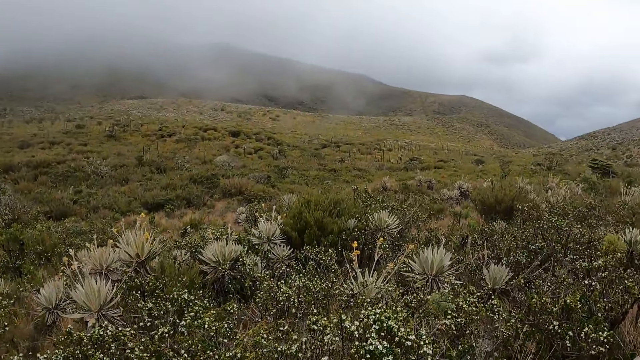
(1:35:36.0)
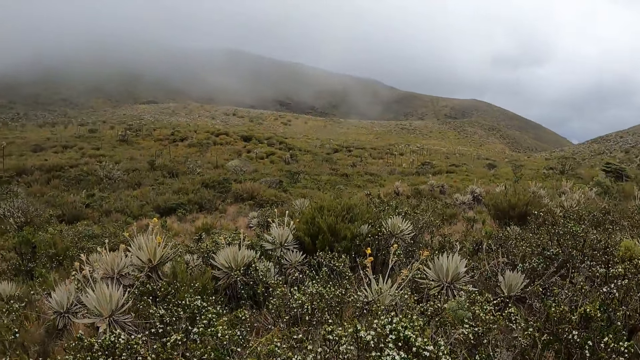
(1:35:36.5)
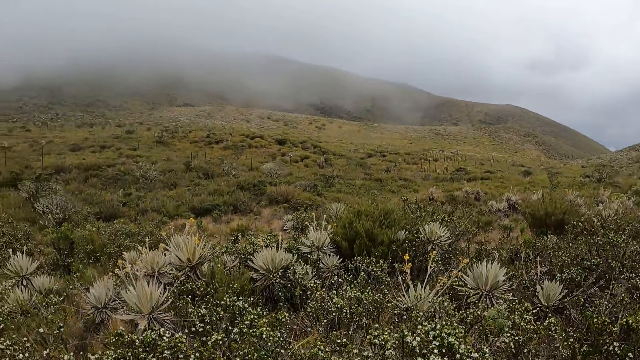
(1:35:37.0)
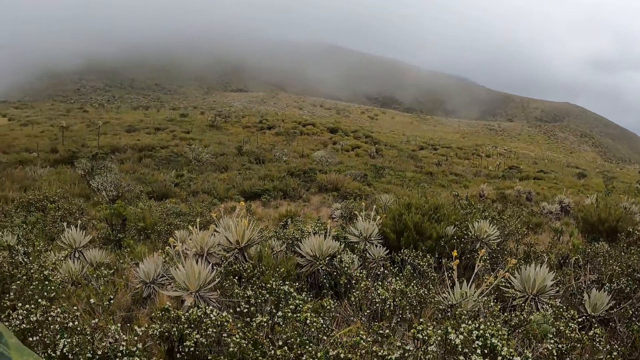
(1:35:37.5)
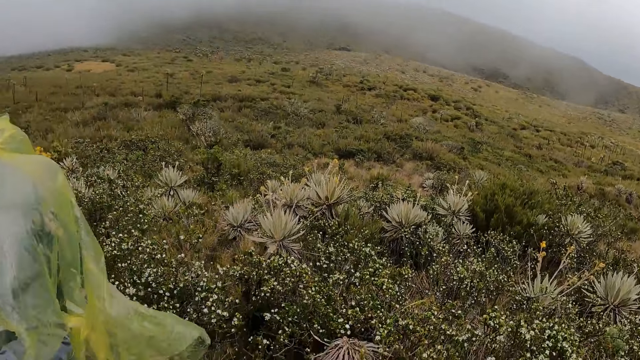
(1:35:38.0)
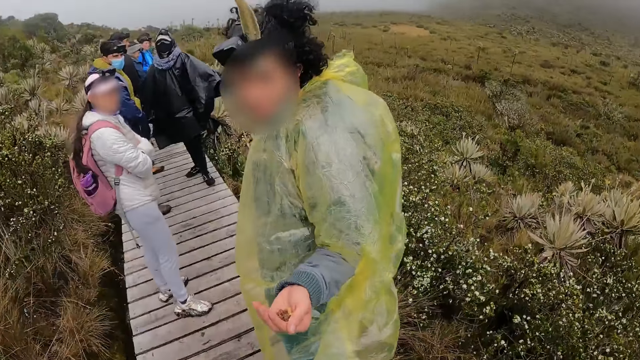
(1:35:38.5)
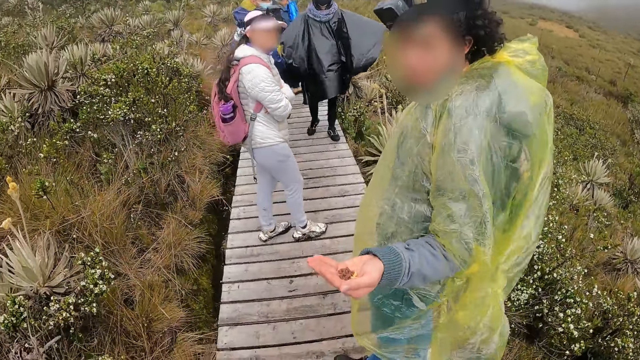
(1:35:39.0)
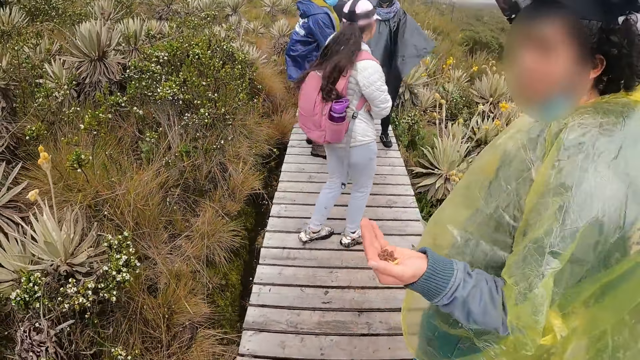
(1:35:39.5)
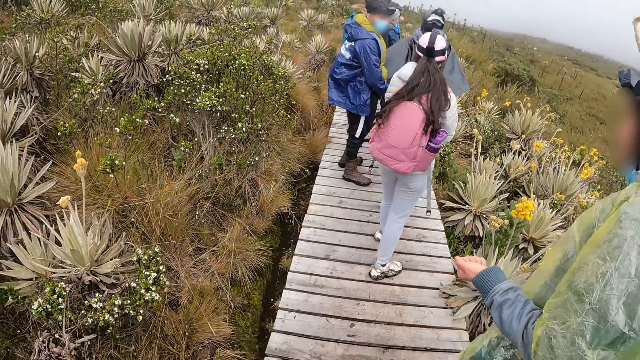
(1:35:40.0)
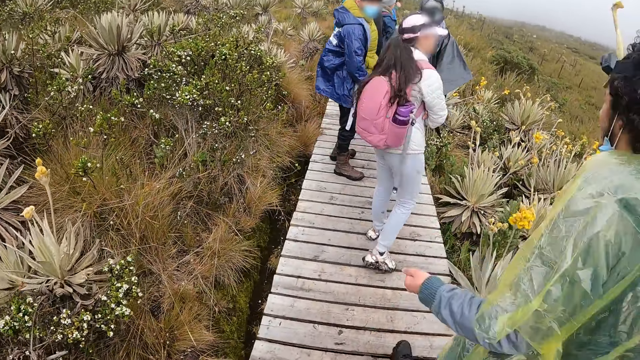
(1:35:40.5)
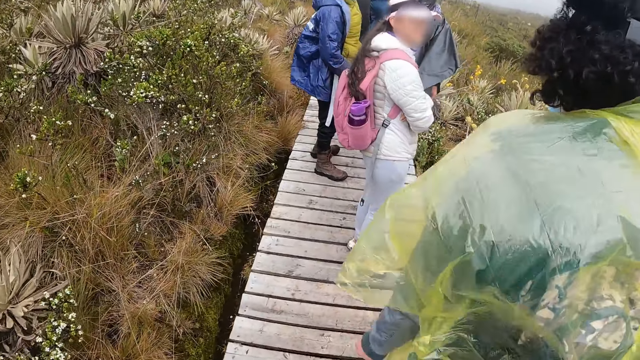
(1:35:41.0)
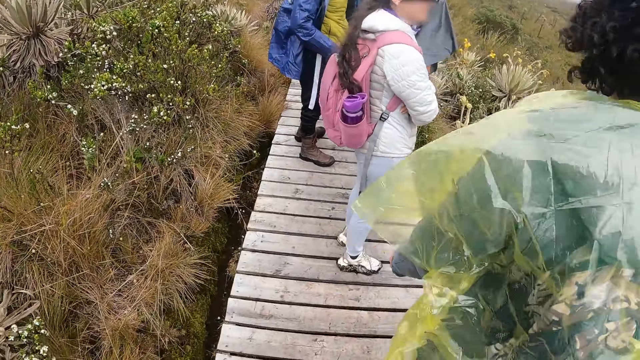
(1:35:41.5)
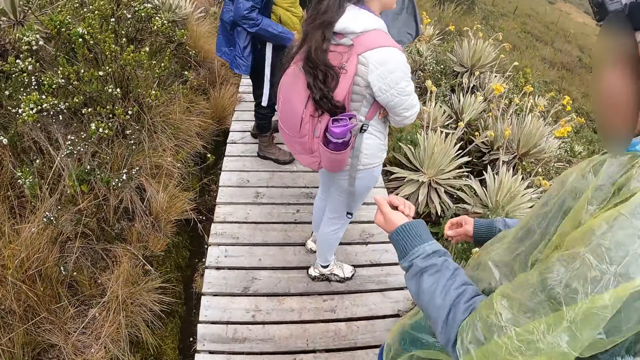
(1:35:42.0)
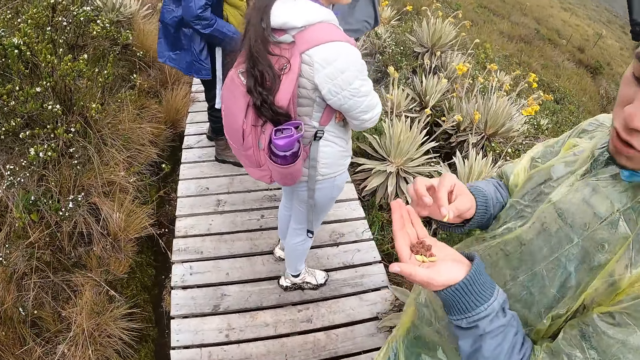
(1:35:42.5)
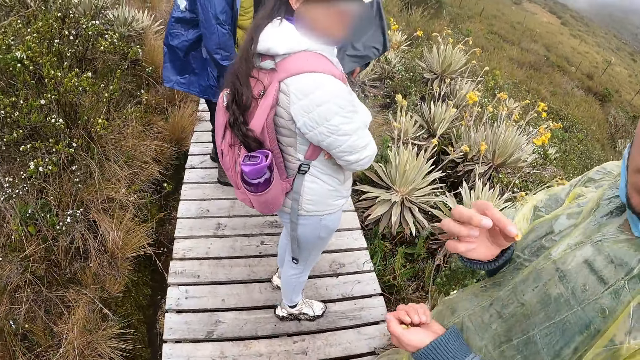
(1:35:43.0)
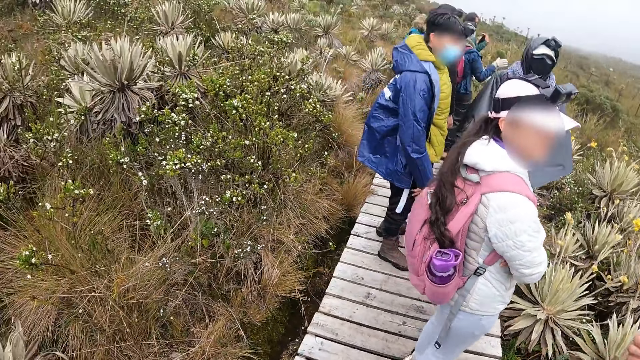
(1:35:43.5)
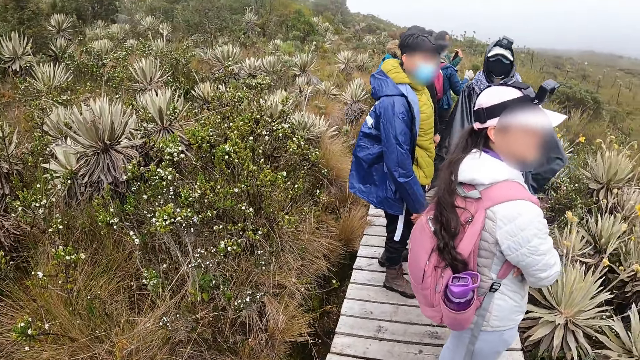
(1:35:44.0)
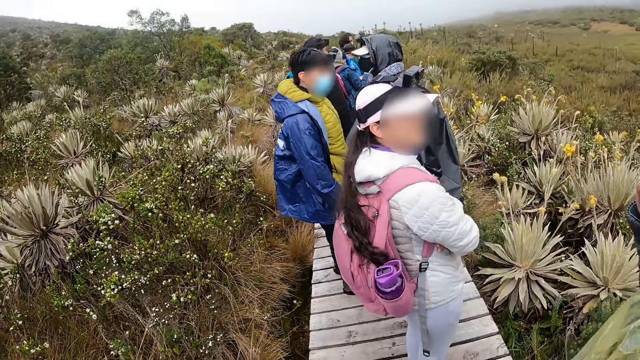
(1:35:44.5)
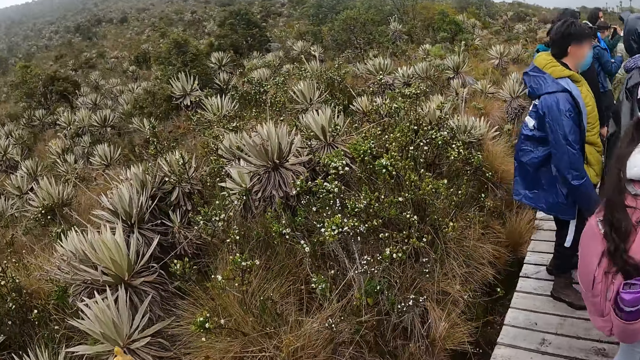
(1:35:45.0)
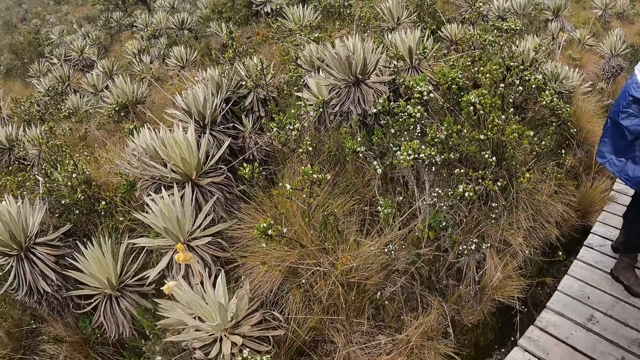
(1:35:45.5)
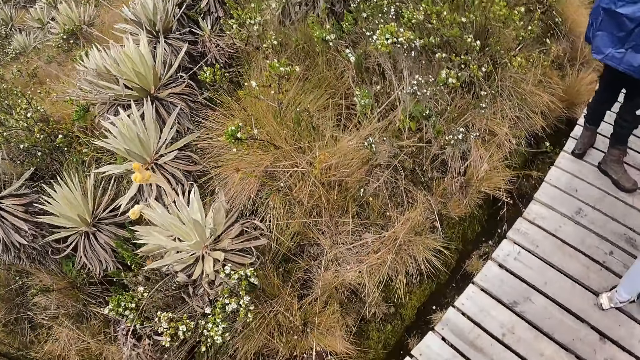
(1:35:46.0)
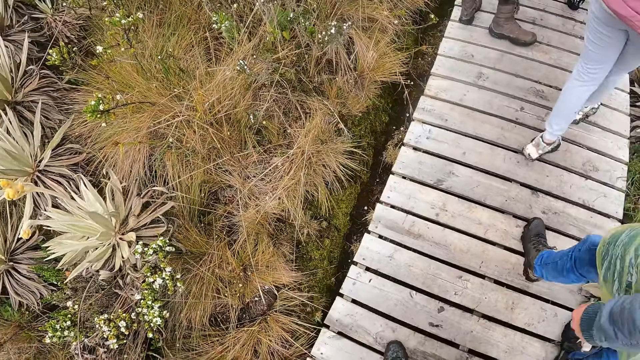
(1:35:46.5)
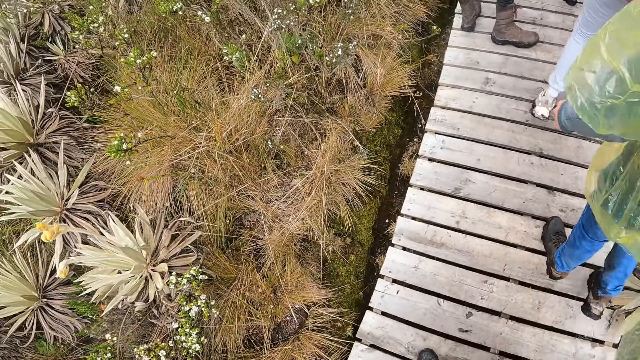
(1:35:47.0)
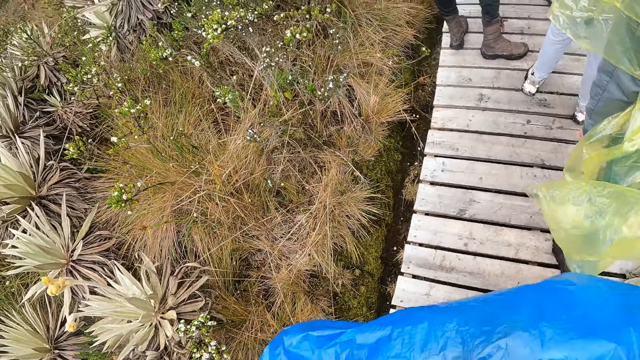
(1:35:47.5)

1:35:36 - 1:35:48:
The camera wearer looks down the hill. A man holds cookies in her left hand. The camera wearer interacts with the man. They look around.

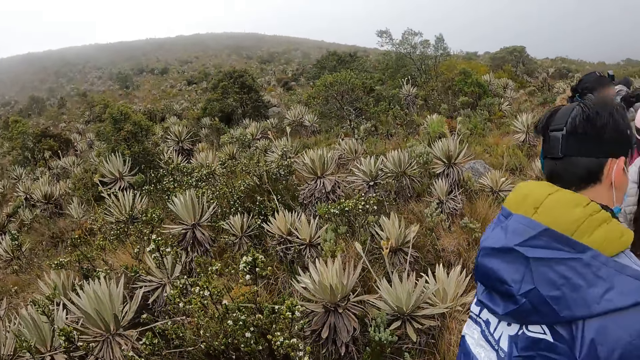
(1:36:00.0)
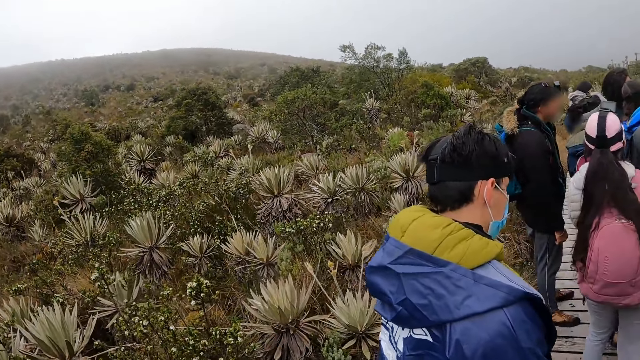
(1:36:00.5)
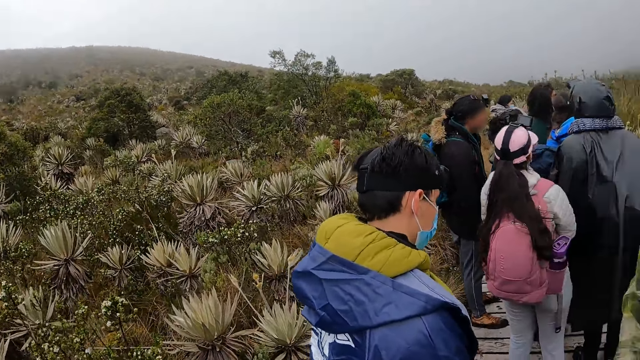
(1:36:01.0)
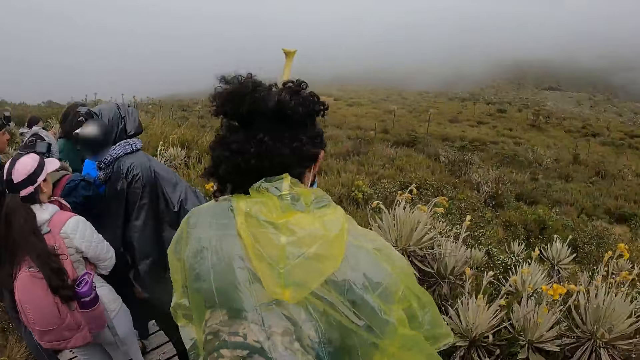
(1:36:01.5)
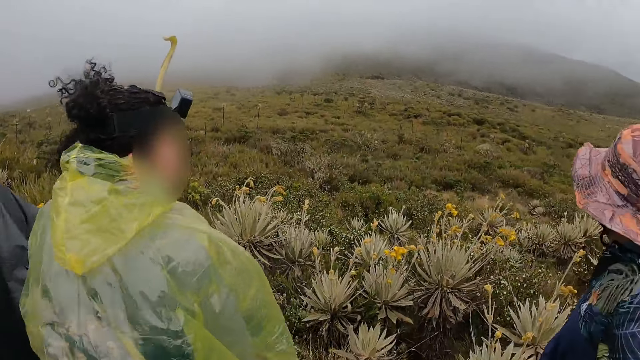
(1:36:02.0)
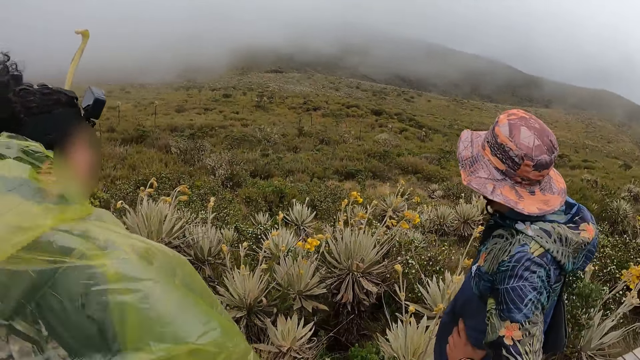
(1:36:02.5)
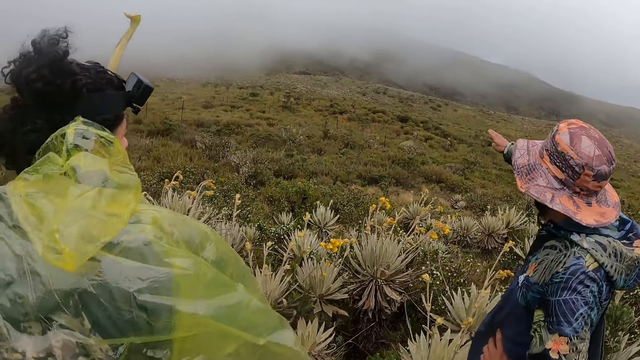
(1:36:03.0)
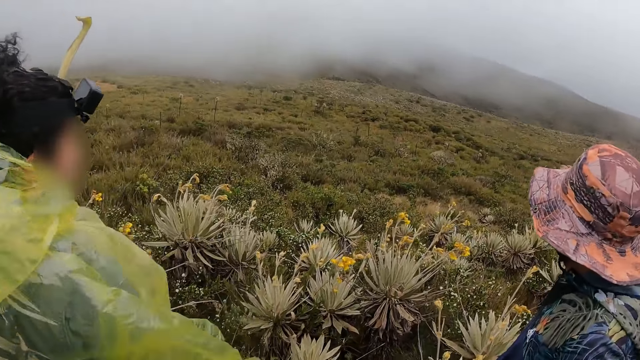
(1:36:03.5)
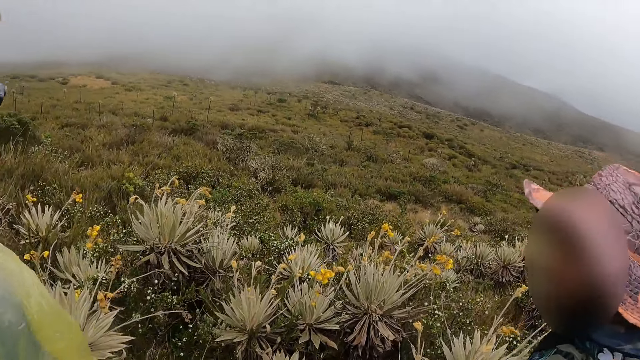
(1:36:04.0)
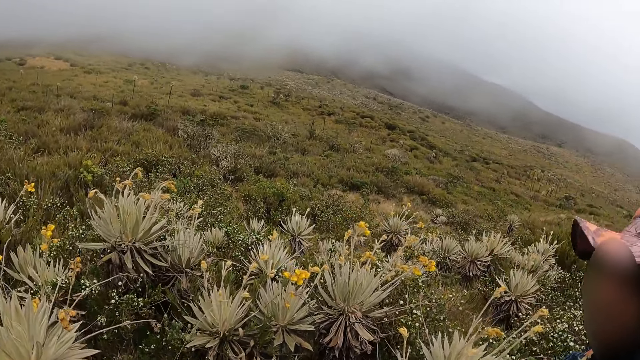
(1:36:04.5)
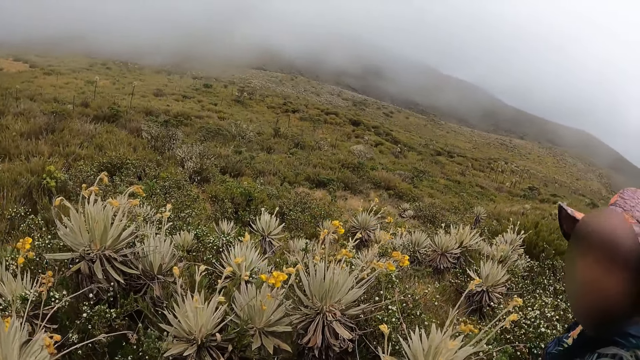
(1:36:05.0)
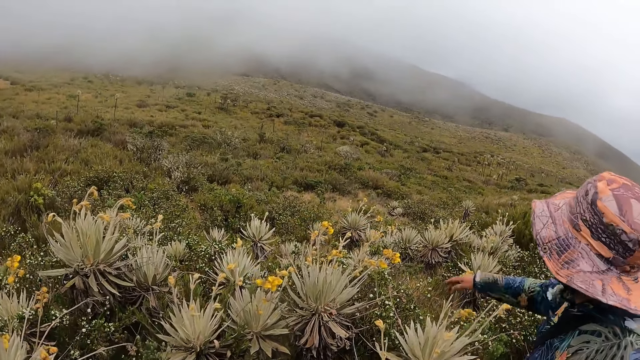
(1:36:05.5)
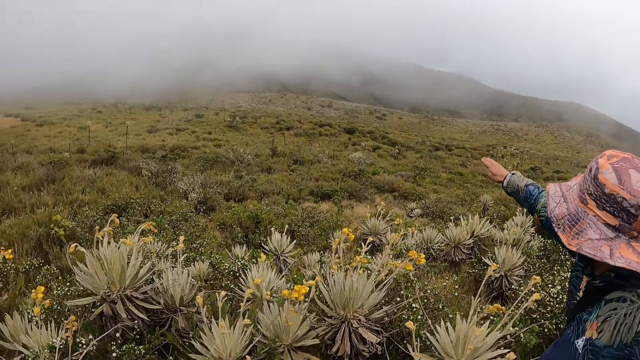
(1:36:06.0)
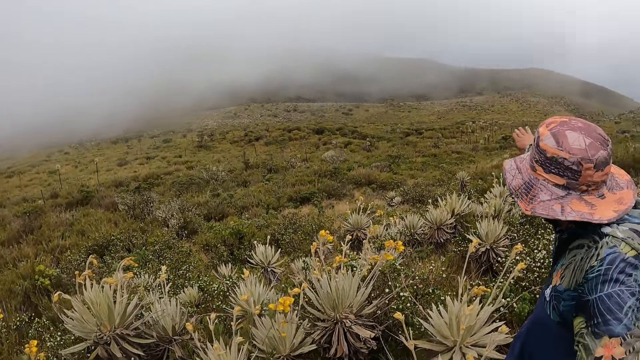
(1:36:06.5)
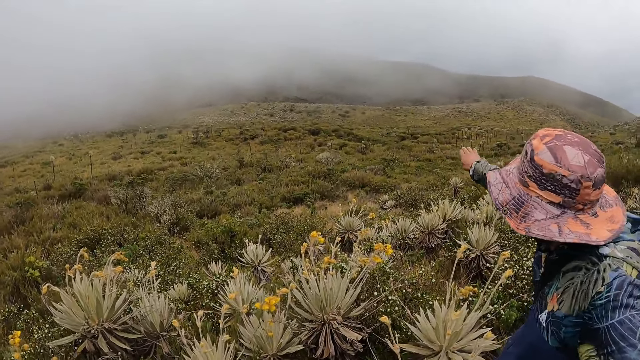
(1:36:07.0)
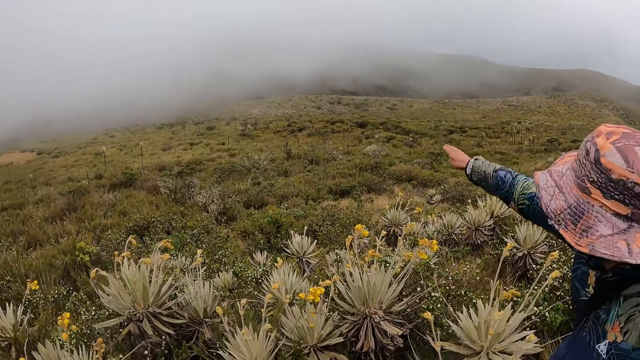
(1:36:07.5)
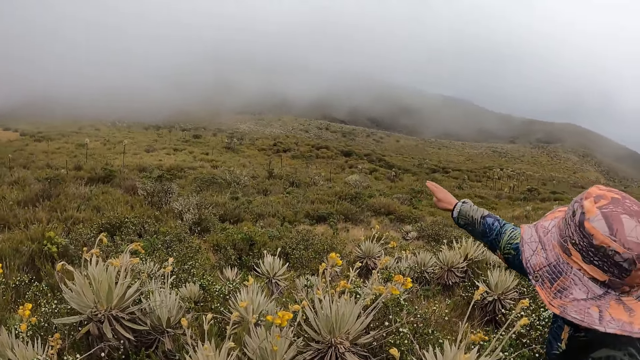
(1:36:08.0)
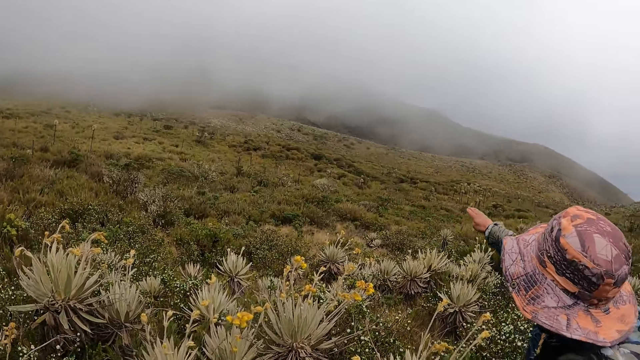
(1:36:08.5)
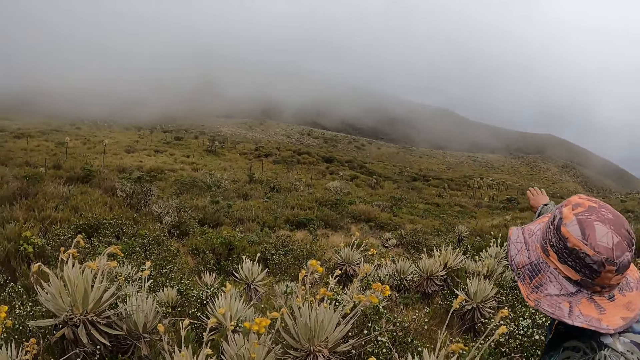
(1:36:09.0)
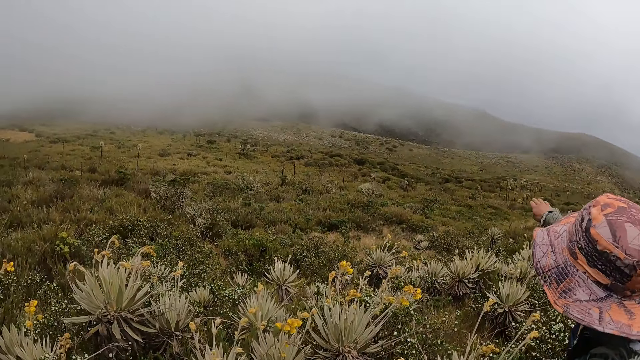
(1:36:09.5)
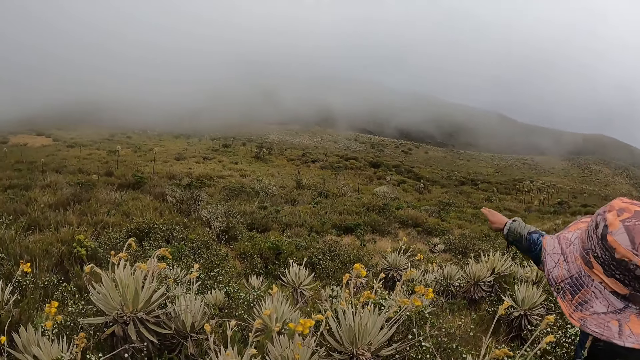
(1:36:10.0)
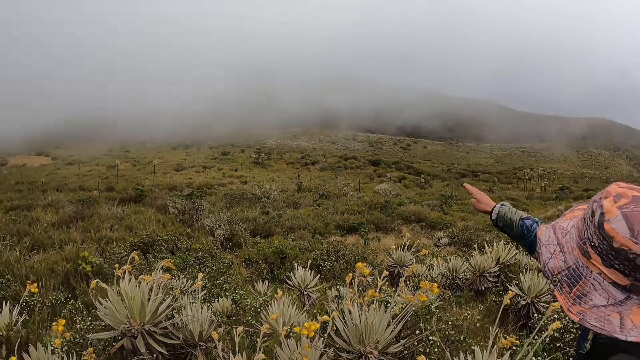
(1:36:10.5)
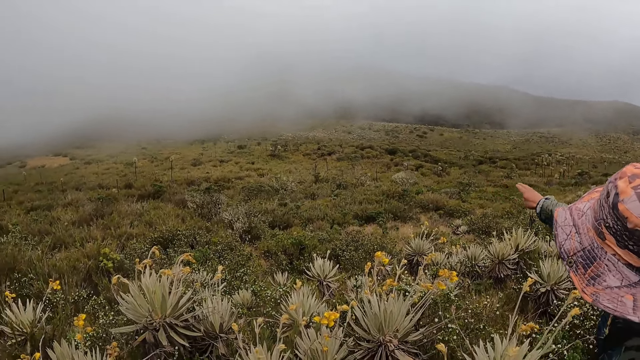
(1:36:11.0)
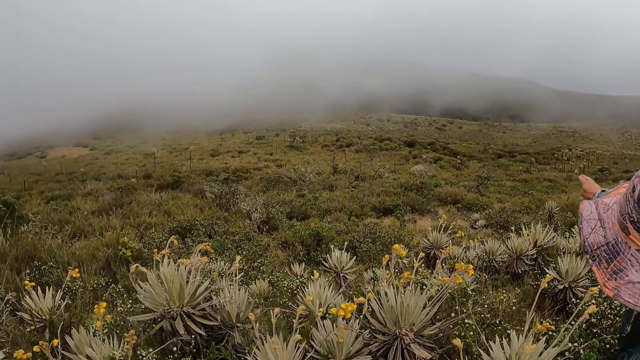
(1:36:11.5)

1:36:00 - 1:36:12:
The camera wearer interacts with a woman and a man. A girl points at the fog.
